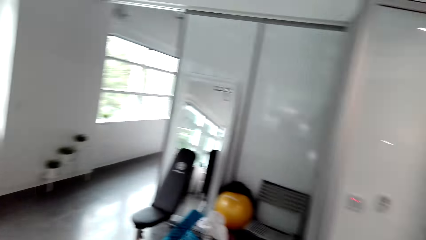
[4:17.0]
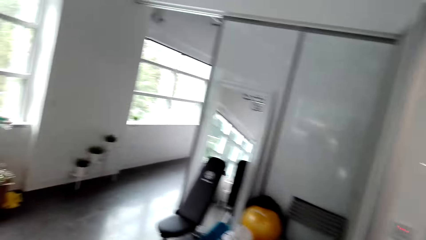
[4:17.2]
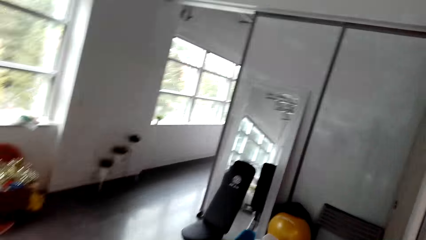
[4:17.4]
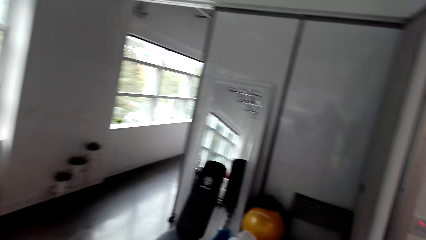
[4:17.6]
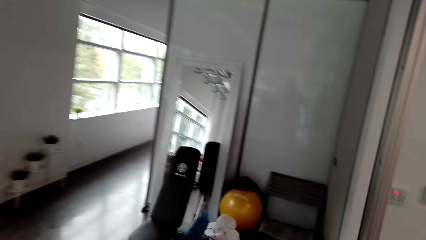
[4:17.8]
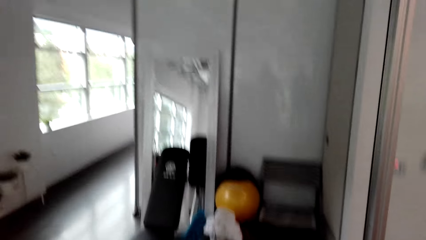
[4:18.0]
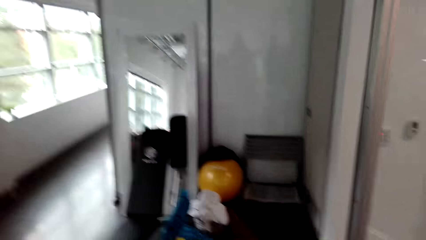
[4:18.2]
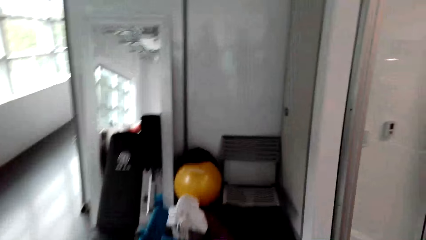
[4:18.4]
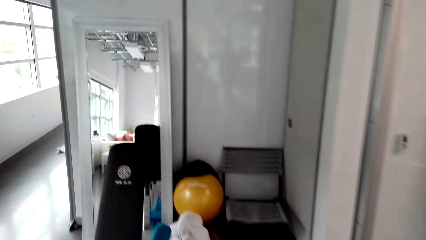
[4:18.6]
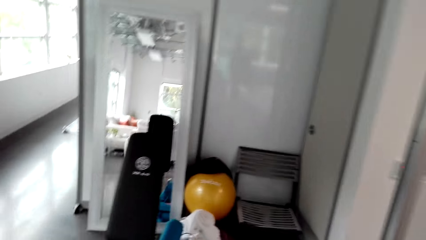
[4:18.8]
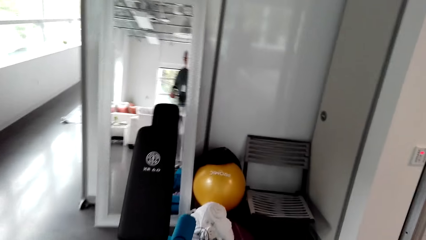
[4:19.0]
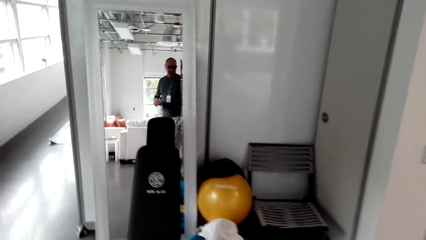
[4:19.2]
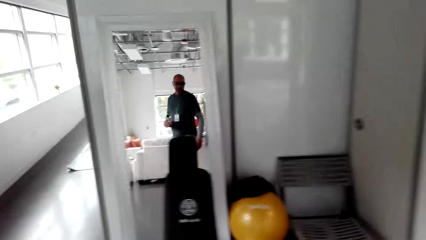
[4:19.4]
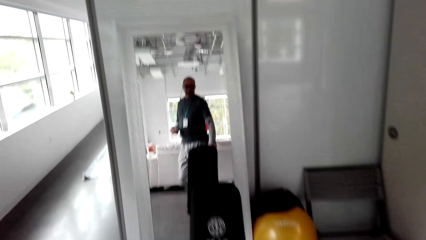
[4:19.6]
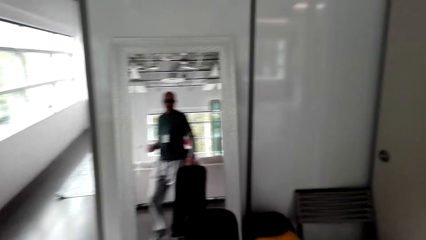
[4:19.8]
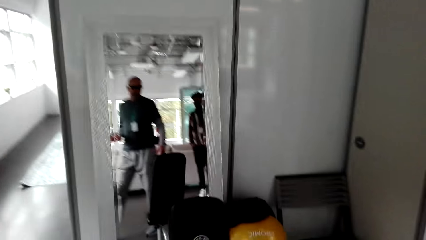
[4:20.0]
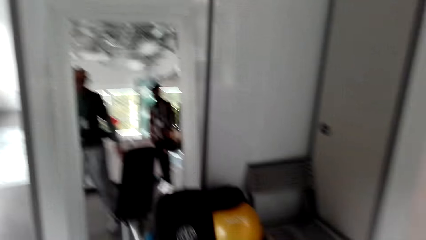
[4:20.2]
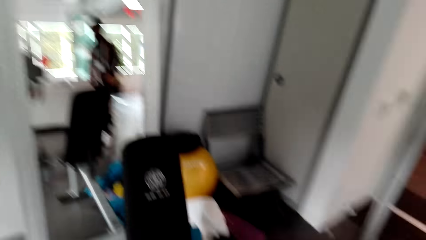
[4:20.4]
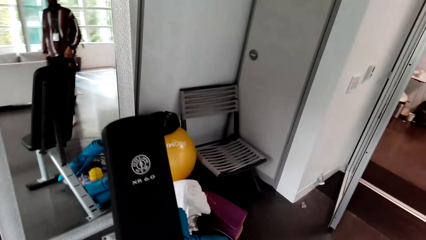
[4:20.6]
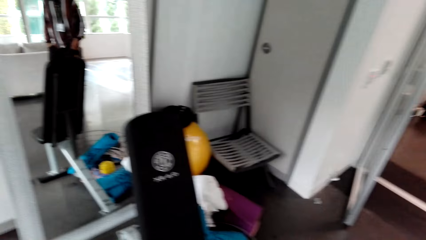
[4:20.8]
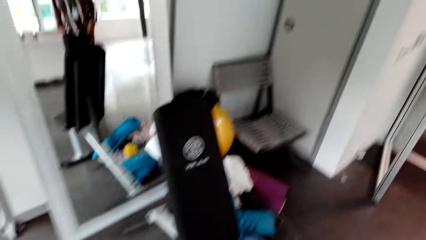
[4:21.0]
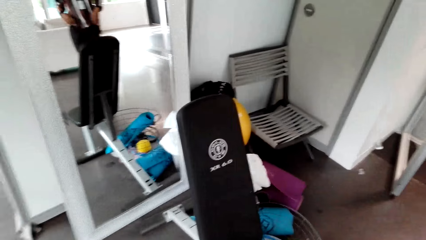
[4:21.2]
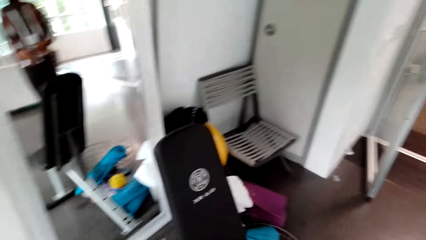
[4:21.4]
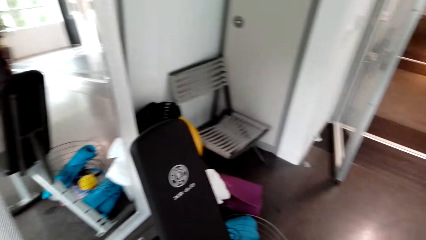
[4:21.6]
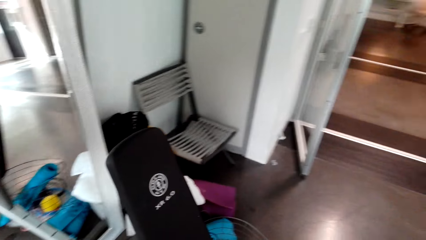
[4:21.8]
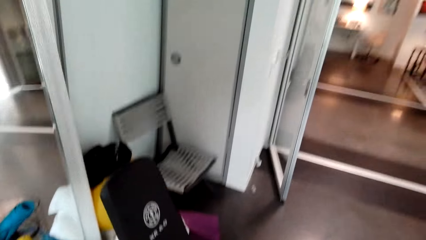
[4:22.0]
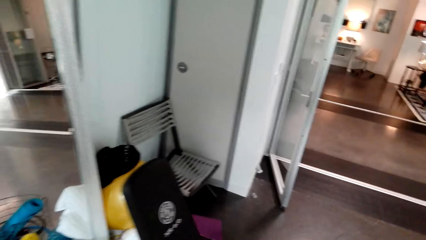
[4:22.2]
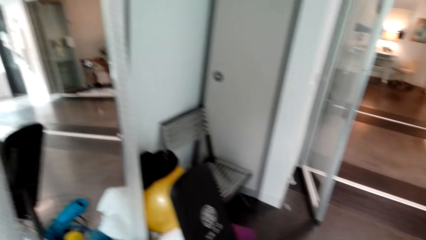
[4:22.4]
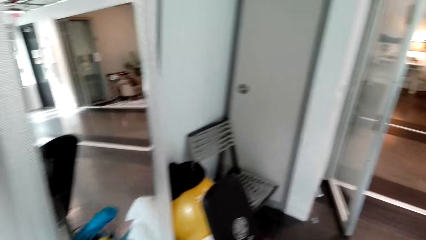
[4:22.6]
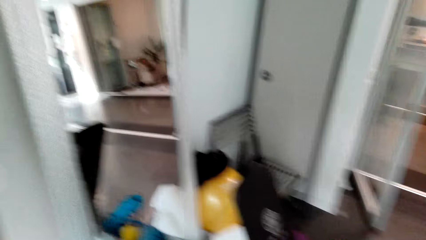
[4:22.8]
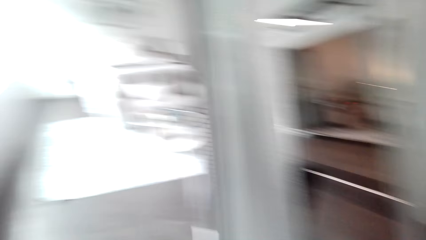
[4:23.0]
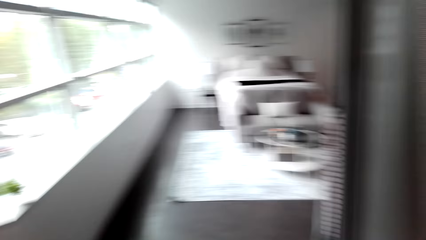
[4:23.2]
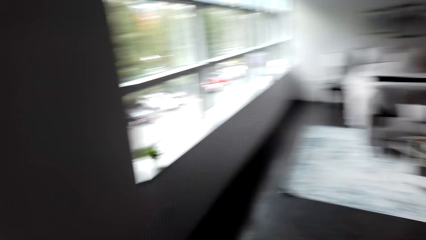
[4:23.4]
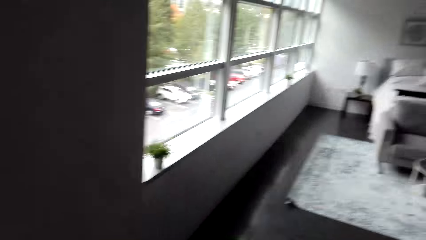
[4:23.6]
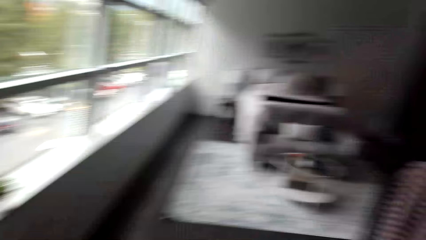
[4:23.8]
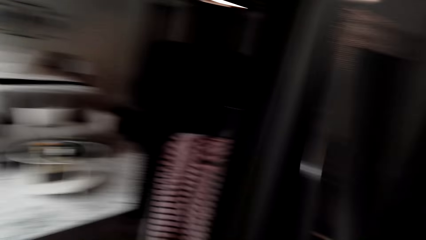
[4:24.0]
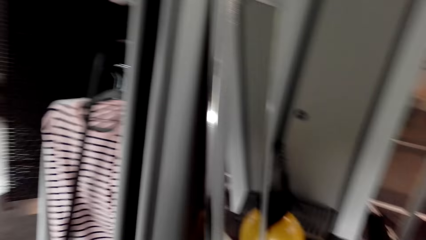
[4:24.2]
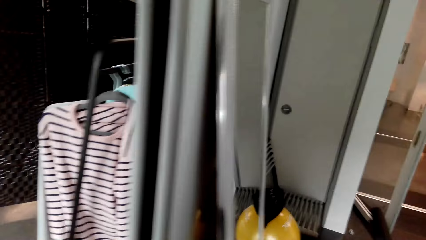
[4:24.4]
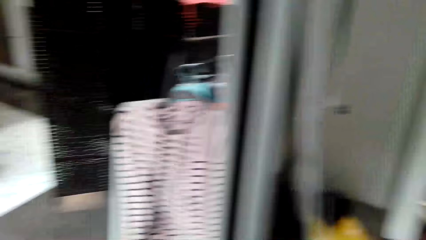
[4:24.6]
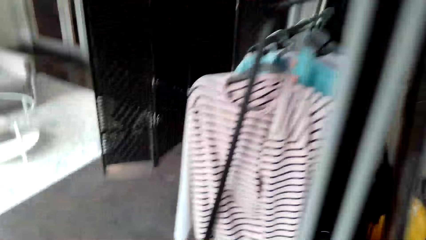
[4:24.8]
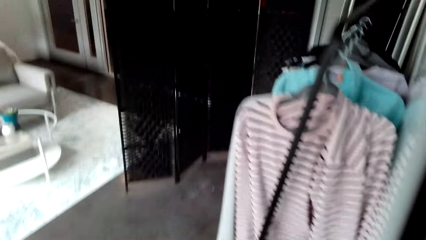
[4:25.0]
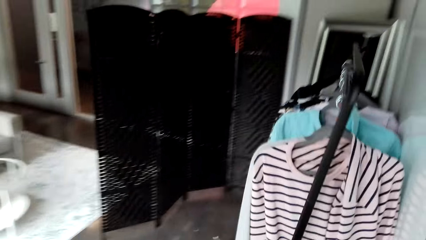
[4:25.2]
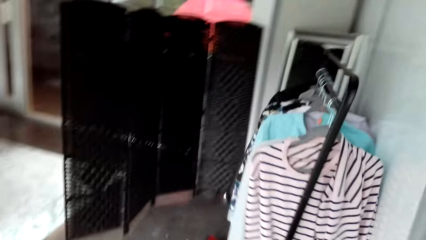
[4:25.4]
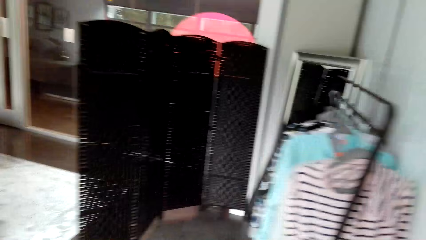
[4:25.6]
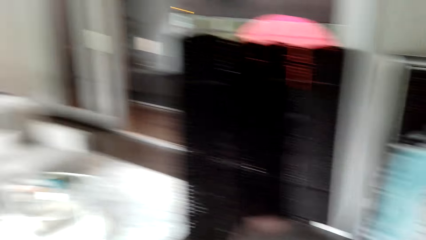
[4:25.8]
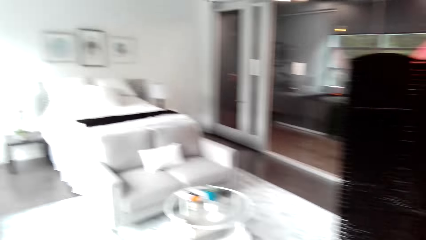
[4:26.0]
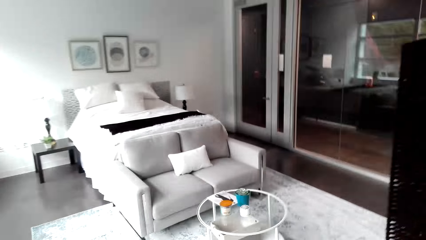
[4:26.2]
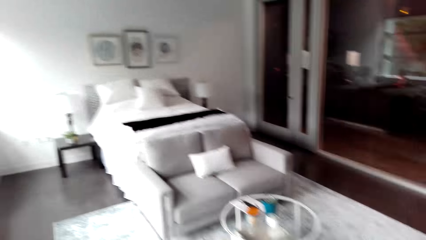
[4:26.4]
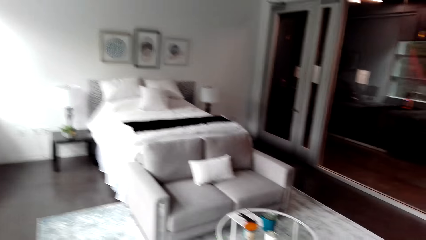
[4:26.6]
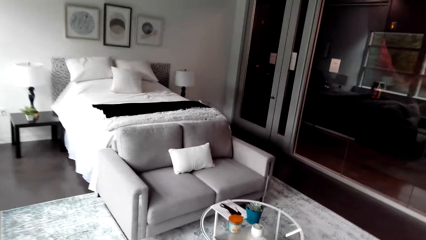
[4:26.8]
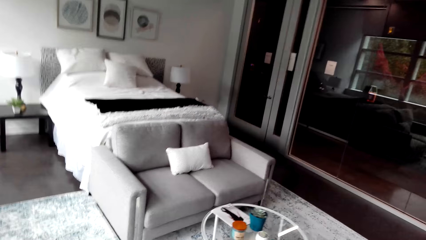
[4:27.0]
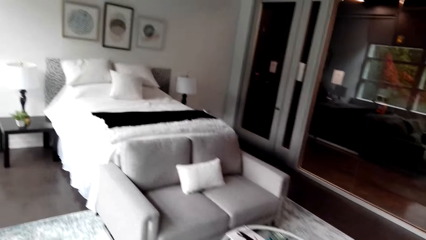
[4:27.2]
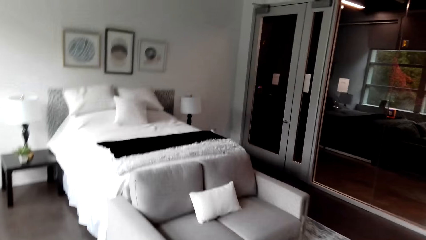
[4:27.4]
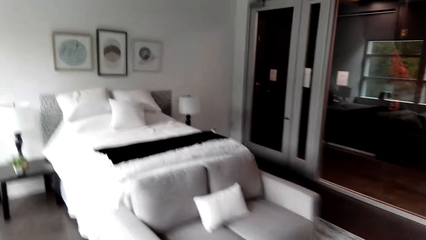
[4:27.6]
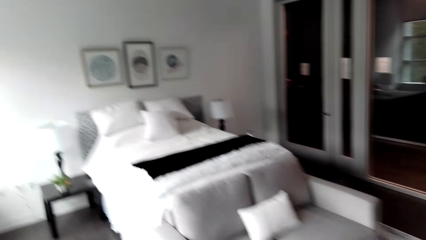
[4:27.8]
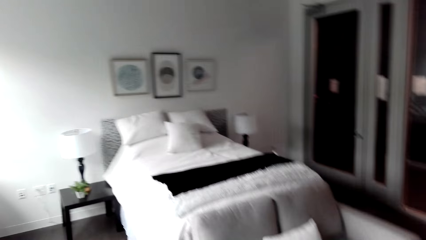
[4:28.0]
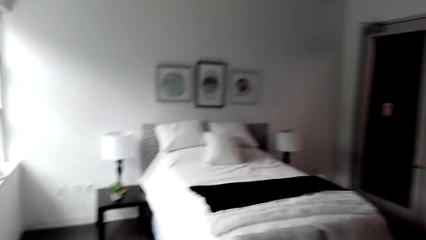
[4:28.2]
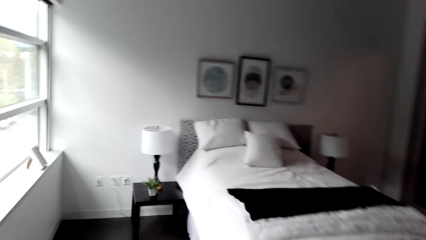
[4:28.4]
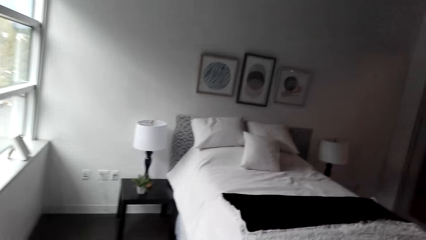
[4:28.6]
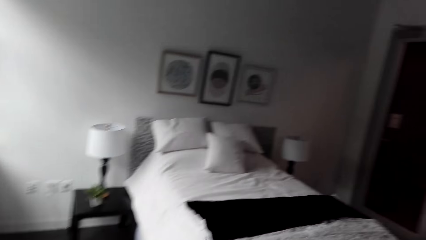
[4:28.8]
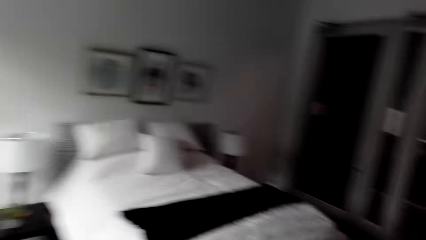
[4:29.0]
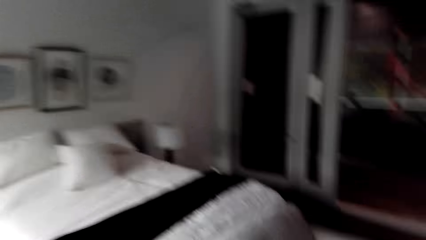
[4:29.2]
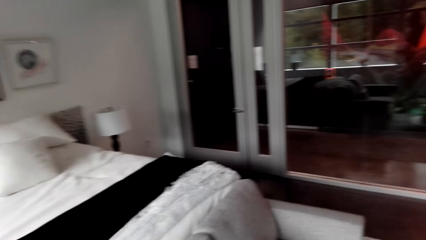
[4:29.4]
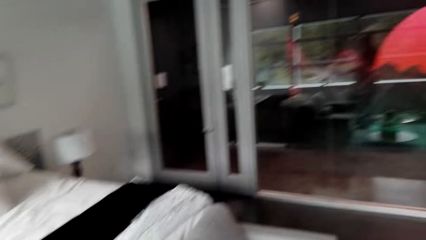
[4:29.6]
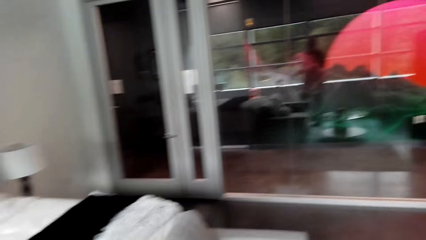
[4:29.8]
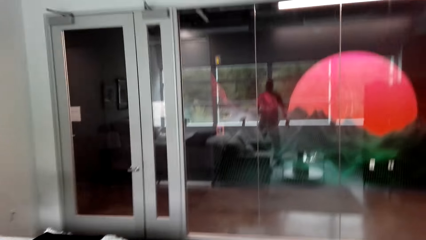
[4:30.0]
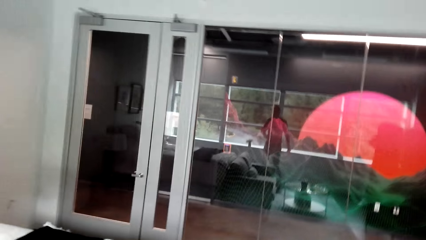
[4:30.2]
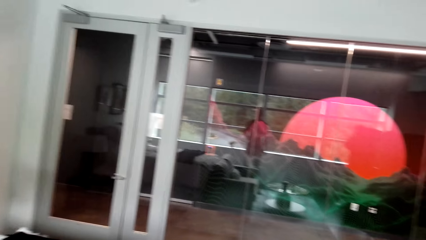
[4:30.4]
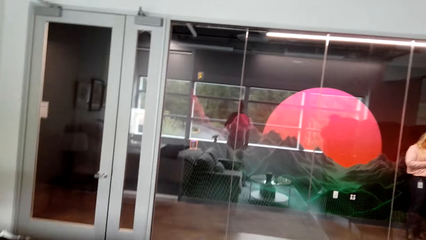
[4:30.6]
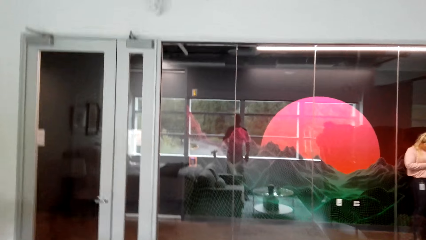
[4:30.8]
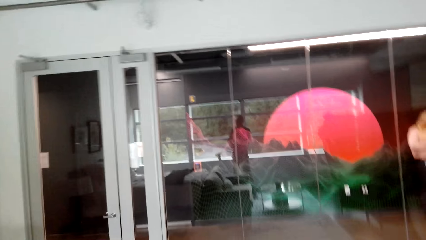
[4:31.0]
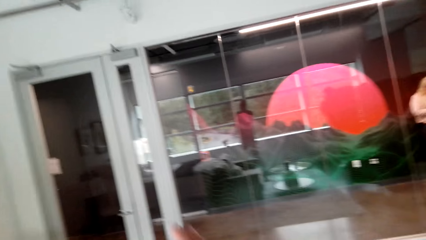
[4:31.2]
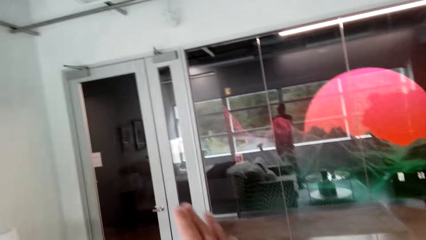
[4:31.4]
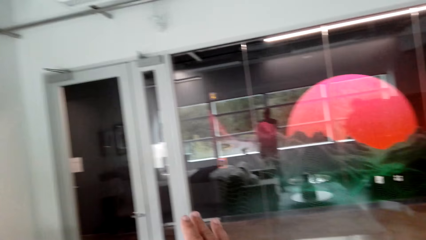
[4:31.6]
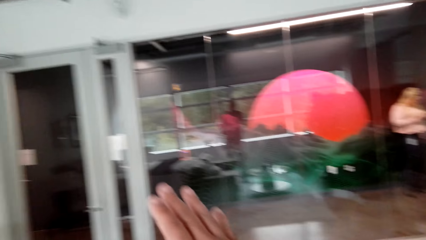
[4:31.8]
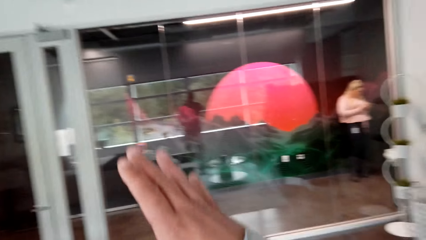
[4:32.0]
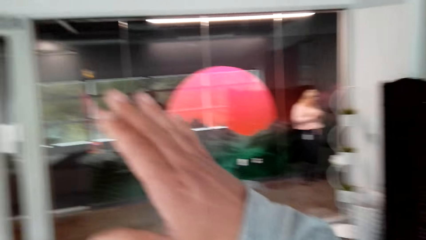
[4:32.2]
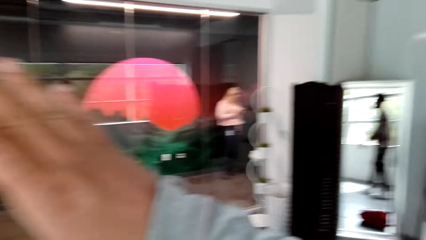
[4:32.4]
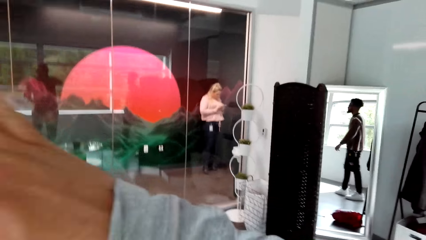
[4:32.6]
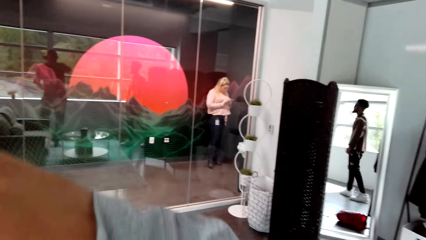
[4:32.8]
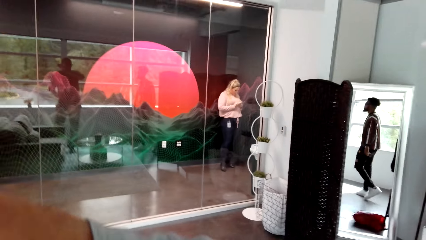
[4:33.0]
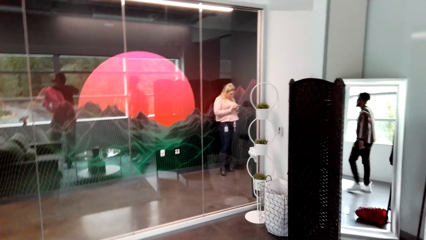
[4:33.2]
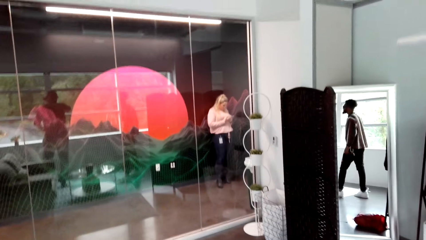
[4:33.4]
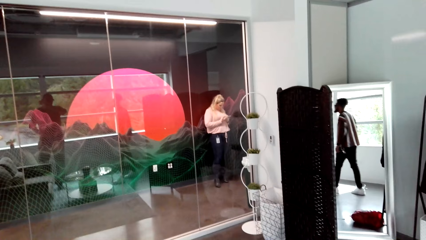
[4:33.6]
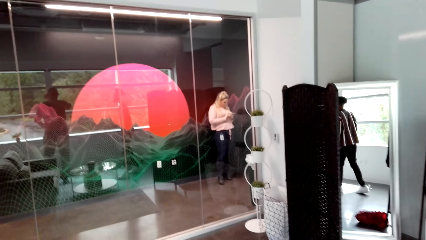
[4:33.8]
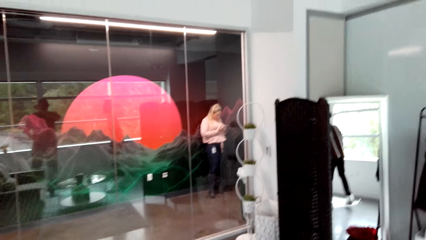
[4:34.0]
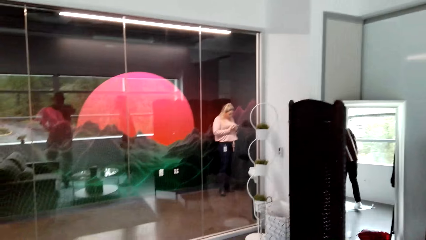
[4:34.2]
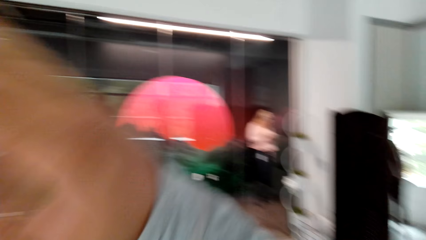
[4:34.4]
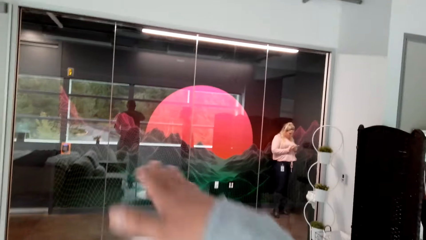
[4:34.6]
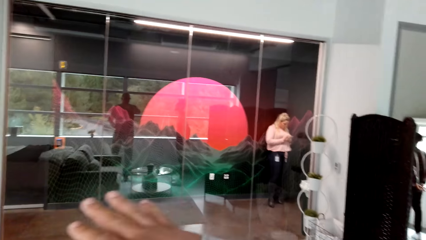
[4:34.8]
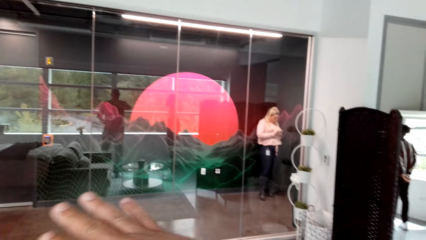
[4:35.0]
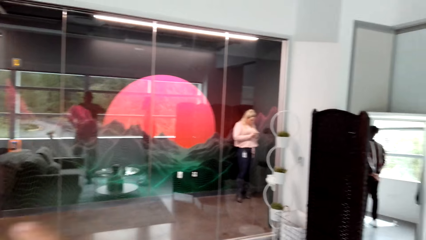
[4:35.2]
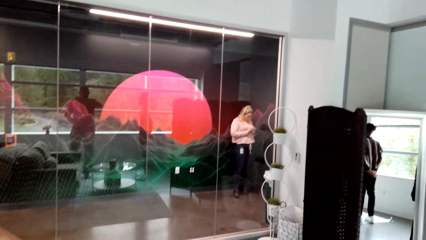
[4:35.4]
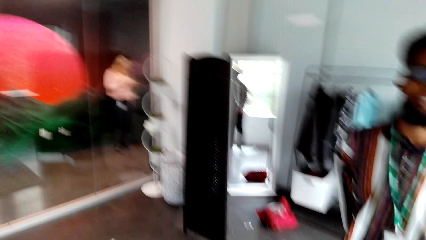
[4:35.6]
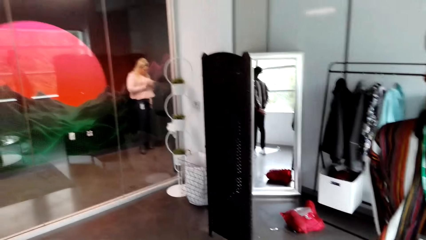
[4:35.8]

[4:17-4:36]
The camera wearer walks forward. They walk. They gesture with a hand and raise a hand up.
